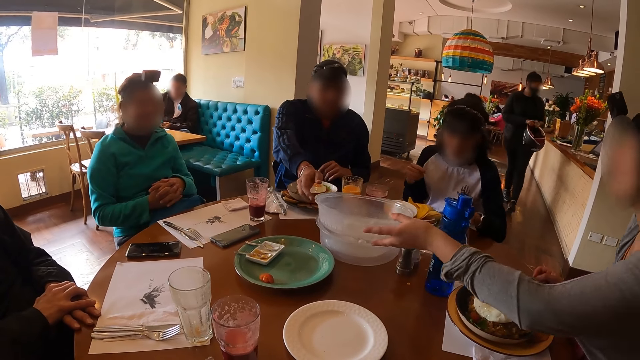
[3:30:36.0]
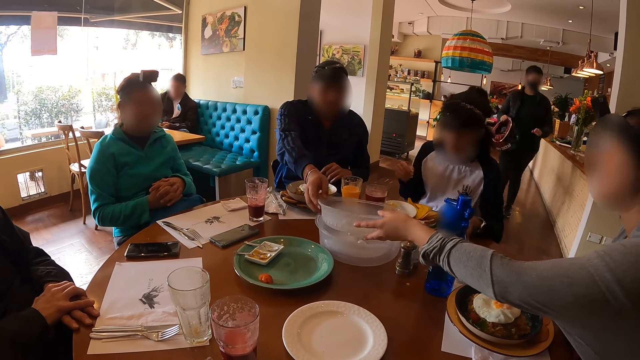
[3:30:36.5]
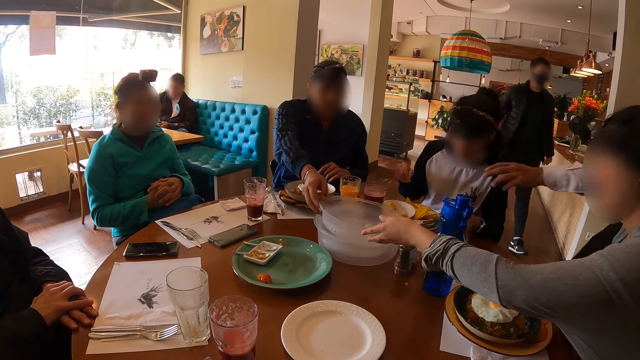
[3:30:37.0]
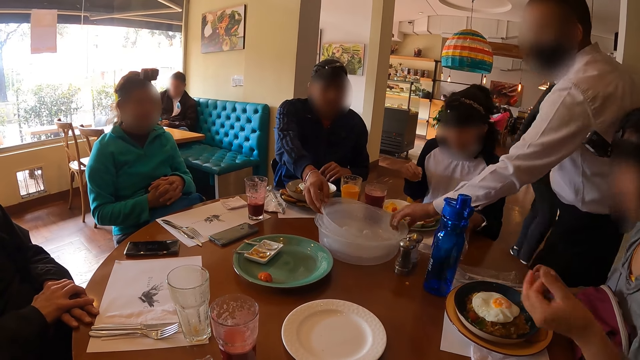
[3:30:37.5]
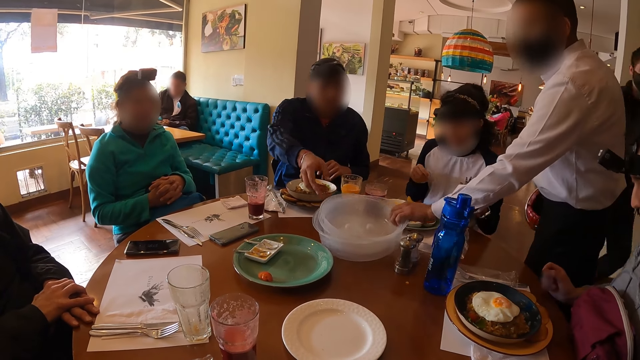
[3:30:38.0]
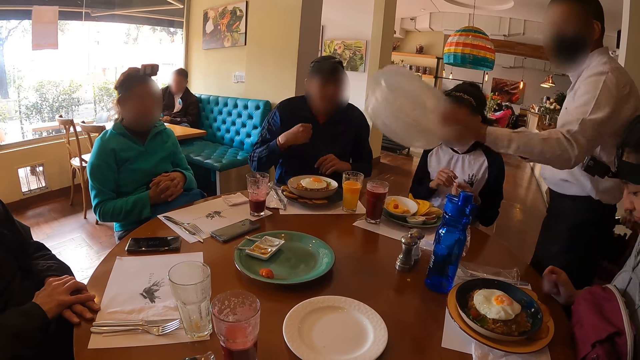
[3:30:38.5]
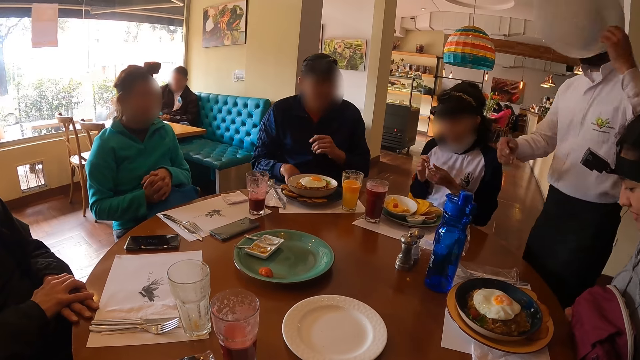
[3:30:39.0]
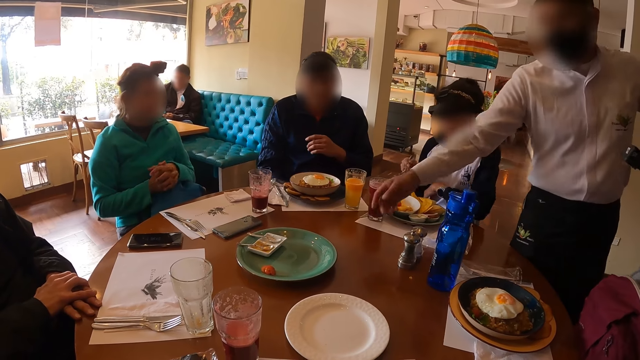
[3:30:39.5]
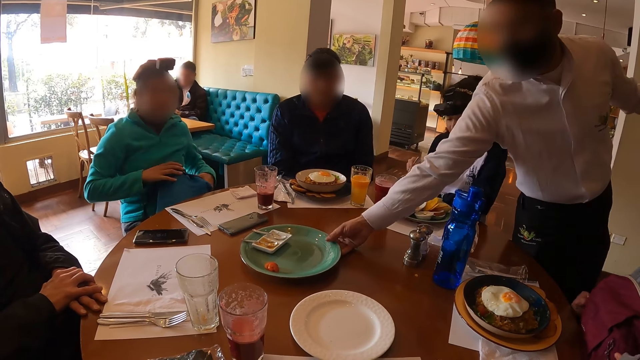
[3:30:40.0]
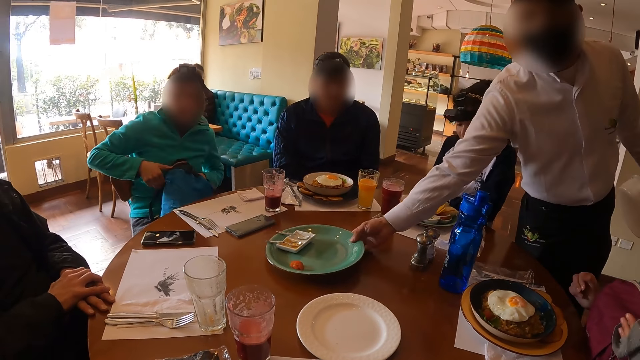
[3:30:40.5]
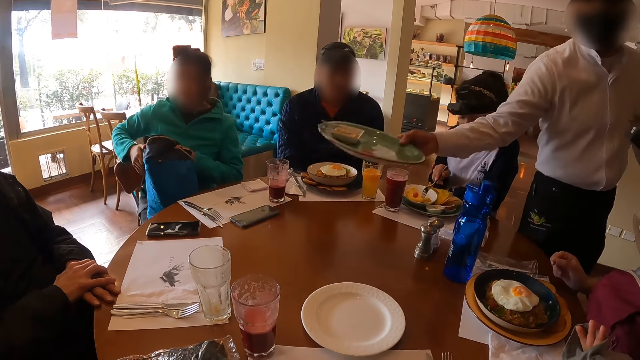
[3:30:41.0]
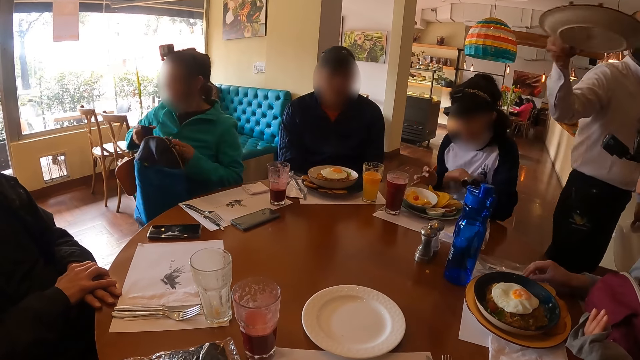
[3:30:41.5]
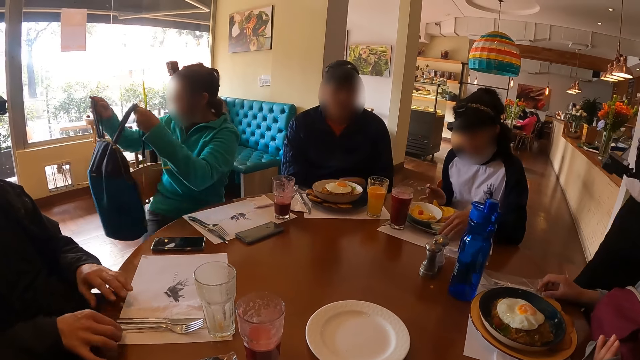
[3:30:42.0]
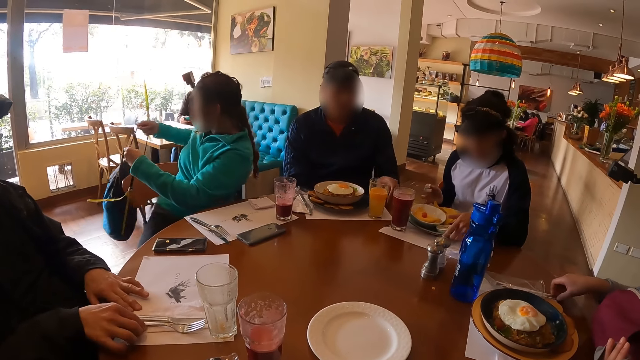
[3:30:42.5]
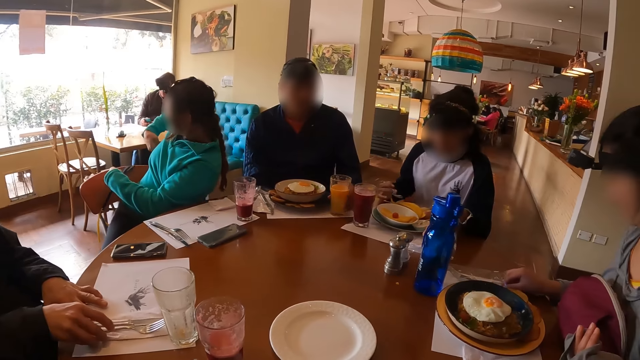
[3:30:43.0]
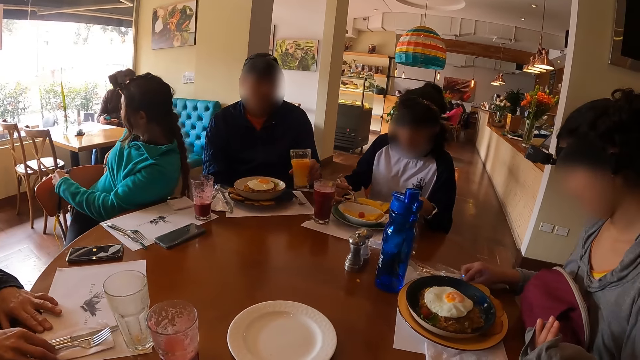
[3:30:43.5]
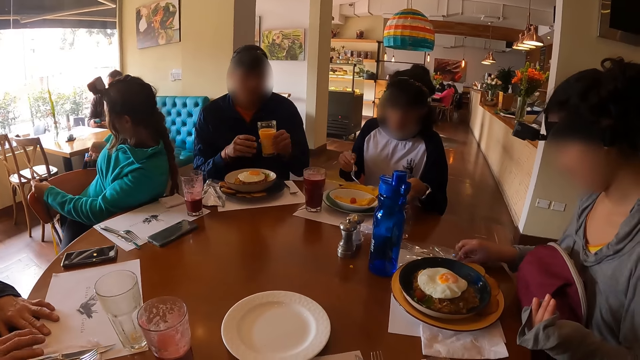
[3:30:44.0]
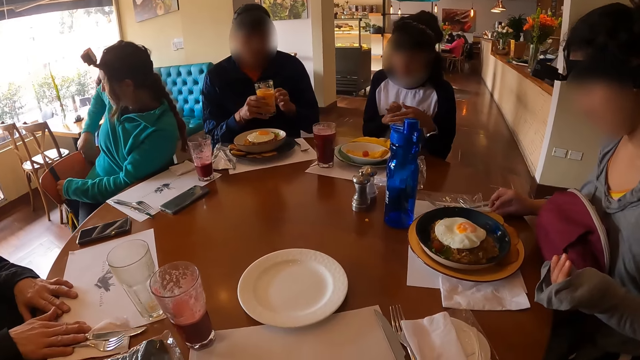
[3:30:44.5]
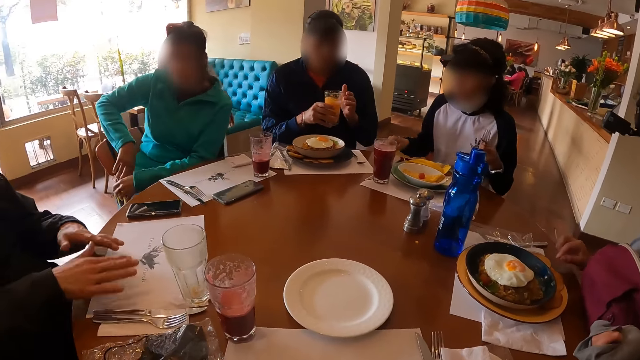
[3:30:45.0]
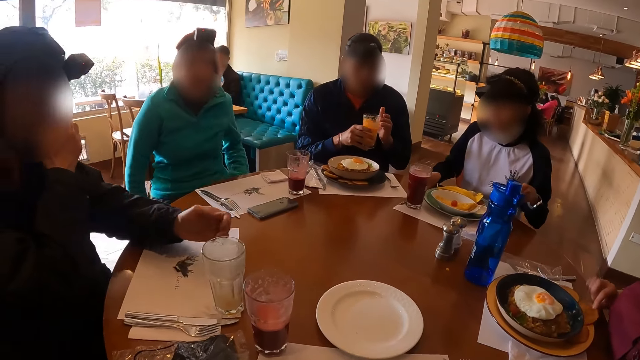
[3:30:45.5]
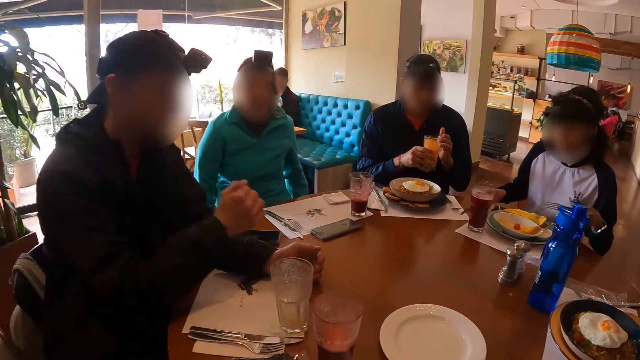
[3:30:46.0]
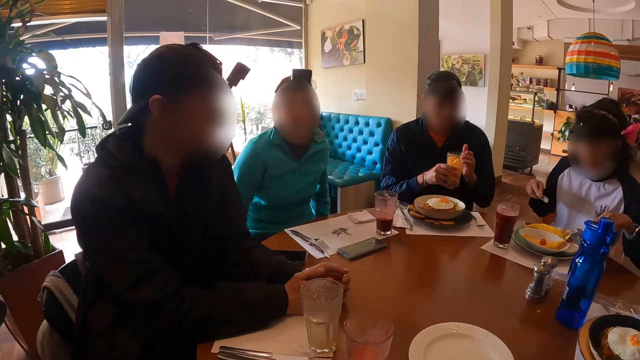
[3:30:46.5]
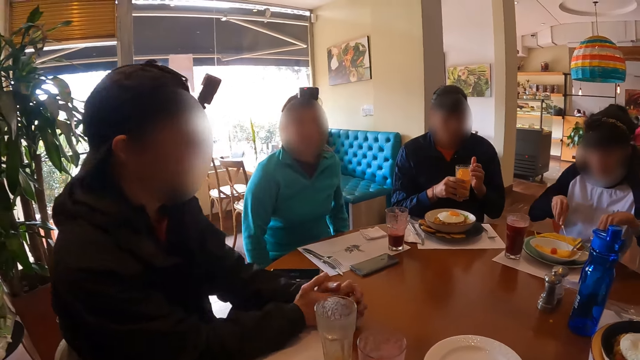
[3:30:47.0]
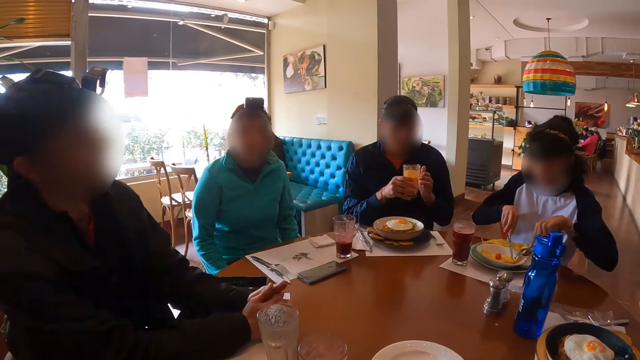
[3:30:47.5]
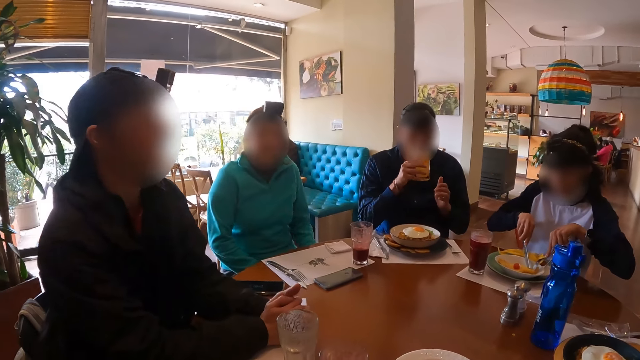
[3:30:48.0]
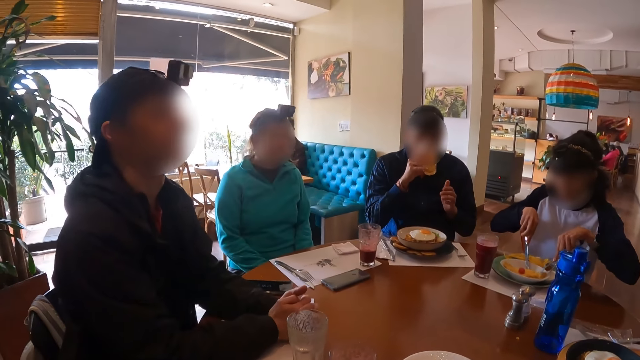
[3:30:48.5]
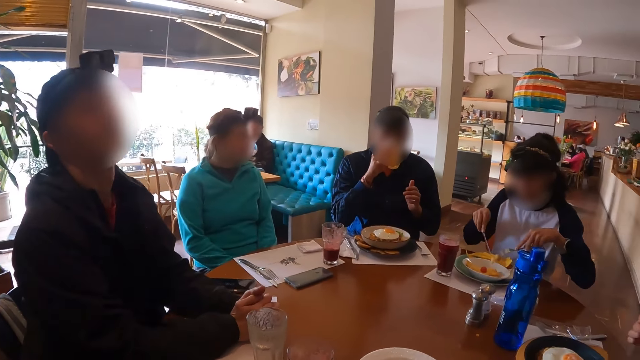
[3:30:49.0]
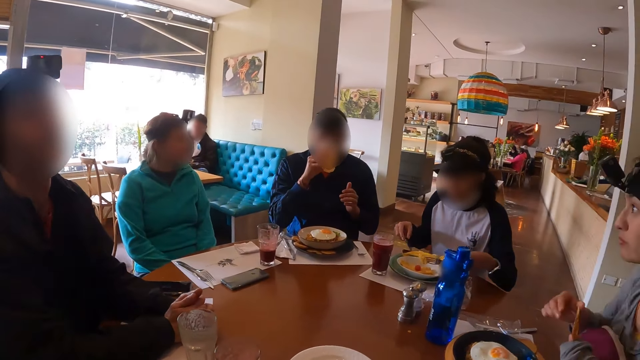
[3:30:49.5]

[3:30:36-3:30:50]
The third woman passes the cover of the plate of omelet to the man with her left hand. The man drops the cover of the plate of omelet on the table with his right hand. A waiter packs the cover of the plate of omelet on the table with his left hand. The second woman passes a fork from her left hand to her right hand. The waiter picks the plate from the table with his right hand and walks on the floor. The second woman moves the plate of omelet on the table with her left hand. The first woman places the bag at the back of her seat with both hands. The man picks the glass cup of smoothie from the table with his left hand. Another man moves a cutlery tissue on the table with his right hand. The first man passes the glass cup of smoothie to his right hand. The second woman passes the fork to her left hand. The first man jiggles the glass cup of smoothie with his right hand. The third woman picks a chip from the plate of omelet with her right hand. The other man cleans his mouth with his right hand and places his left hand on the table. The second woman picks up a knife with her right hand. The other man places his right hand on the table. The second woman cuts the omelet on the table with the fork and knife in her right hand. The first man drinks from the glass cup of smoothie with his right hand.

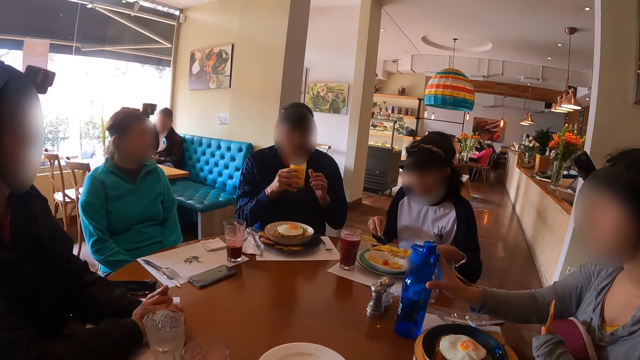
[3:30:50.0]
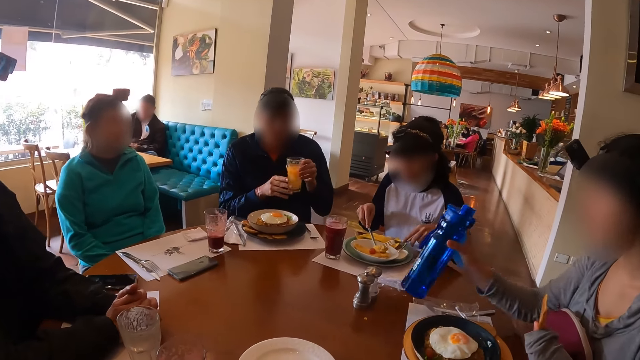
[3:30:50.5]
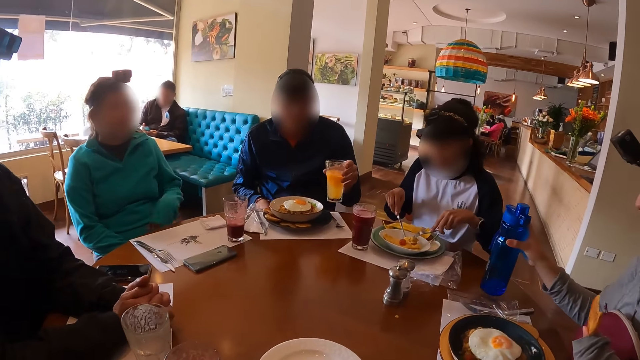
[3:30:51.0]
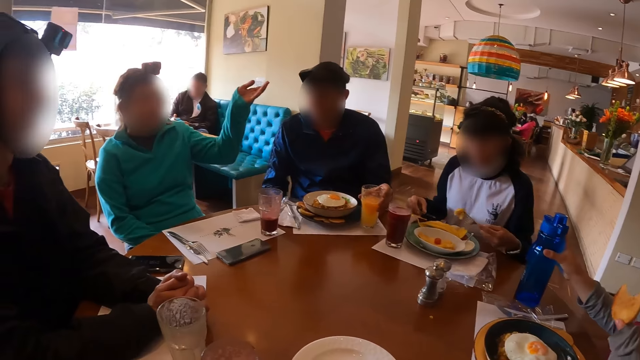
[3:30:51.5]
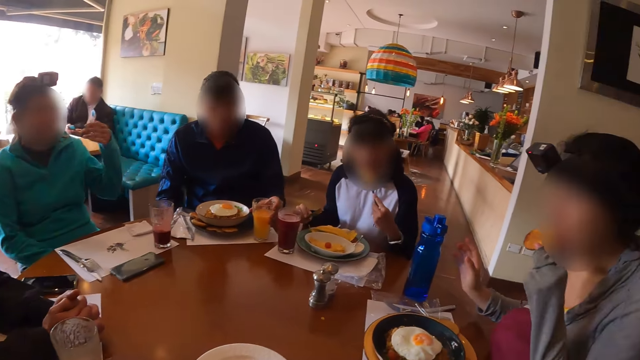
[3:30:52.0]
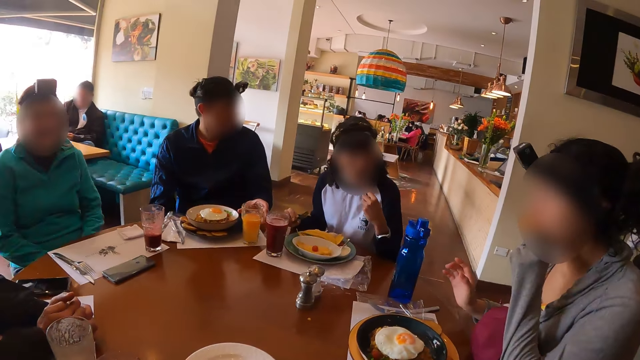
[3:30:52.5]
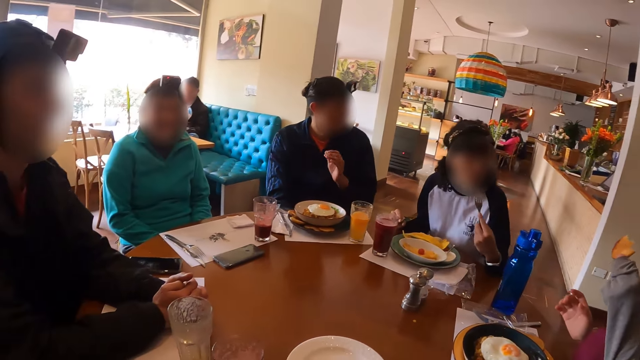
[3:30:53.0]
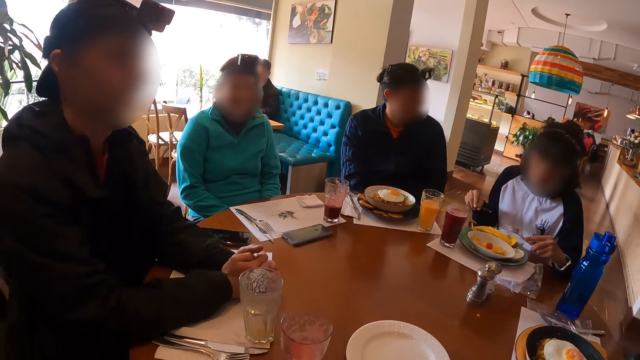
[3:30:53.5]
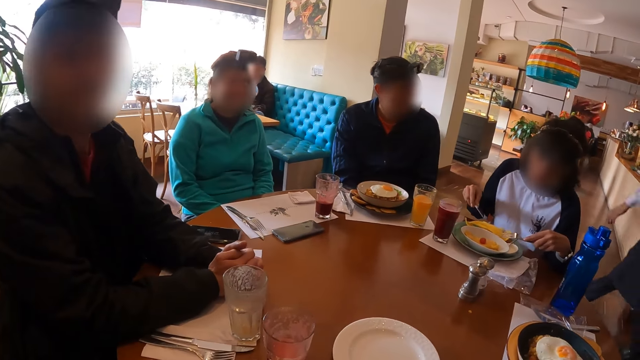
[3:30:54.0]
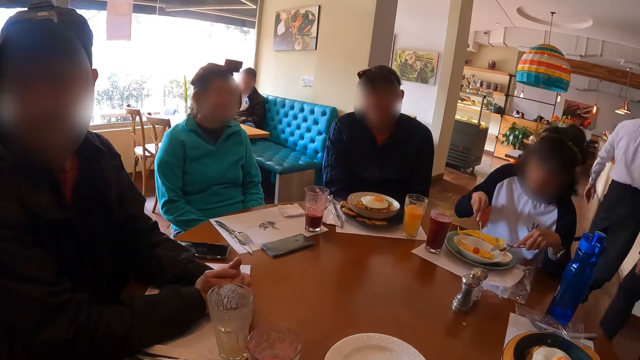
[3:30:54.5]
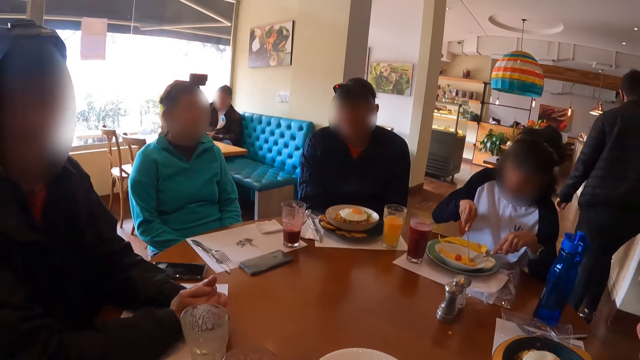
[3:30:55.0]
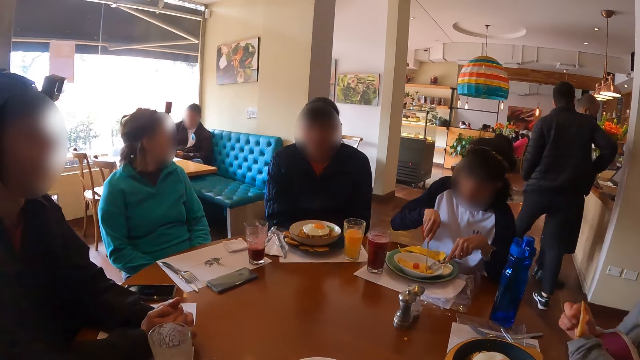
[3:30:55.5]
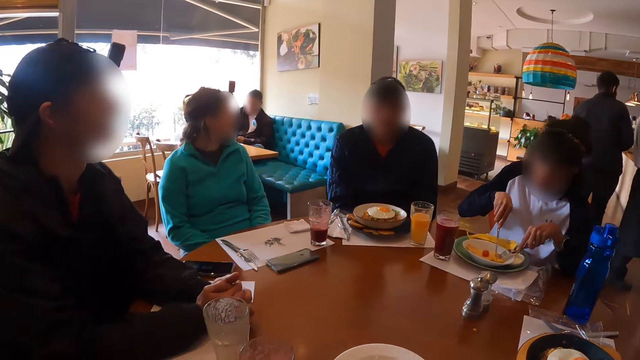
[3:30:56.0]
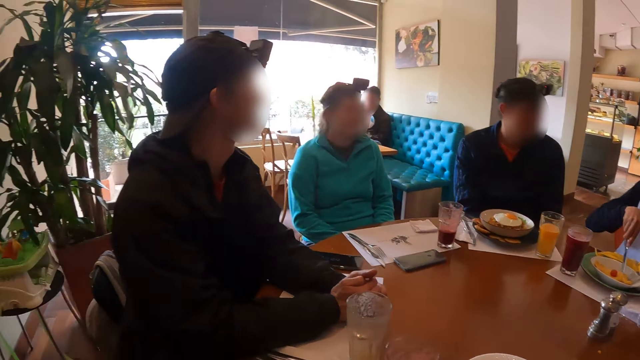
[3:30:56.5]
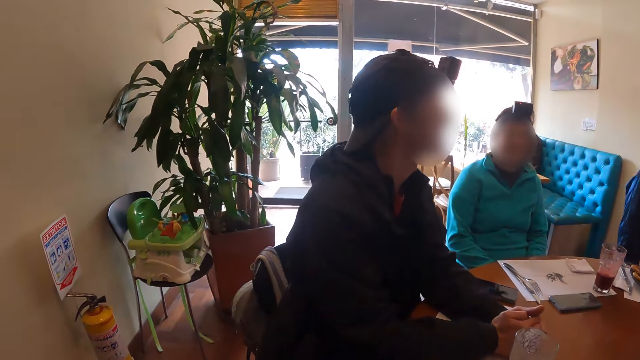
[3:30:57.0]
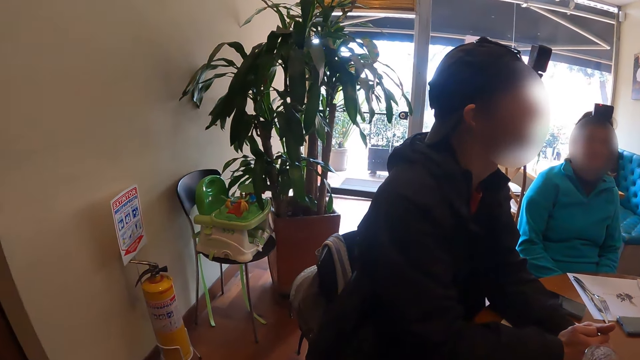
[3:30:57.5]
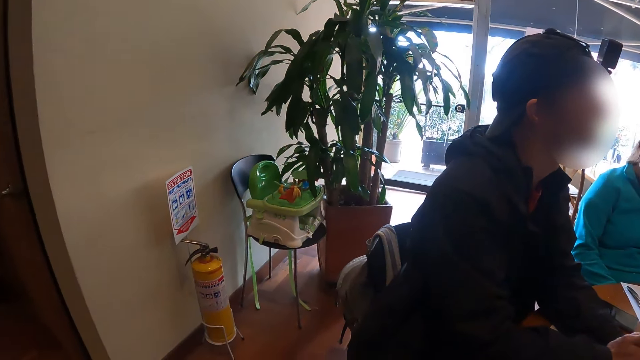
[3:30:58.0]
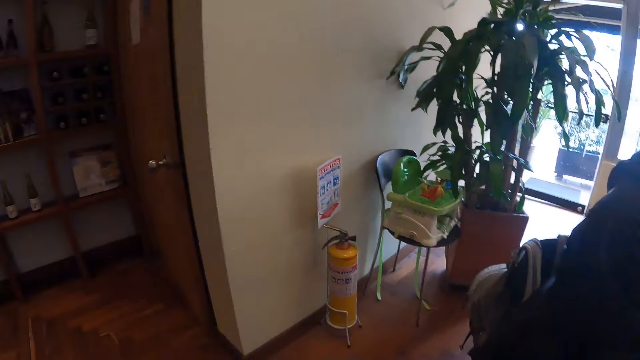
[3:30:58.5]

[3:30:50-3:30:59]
The camera wearer picks the water bottle from the table with her right hand. The man passes the glass cup of smoothie to his left hand. The second woman picks the omelet from the plate of omelet on the table with the fork in her left hand. The first woman raises her left hand. The man drops the glass cup of smoothie on the table with his left hand. The third woman eats the chip with her left hand. The second woman eats the omelet with the fork in her left hand. The second woman cuts the omelet on the table with the fork and knife in her right hand. The camera wearer looks around.
